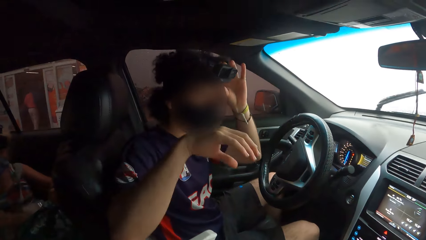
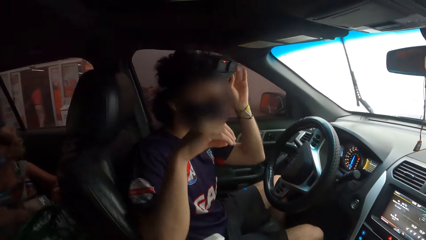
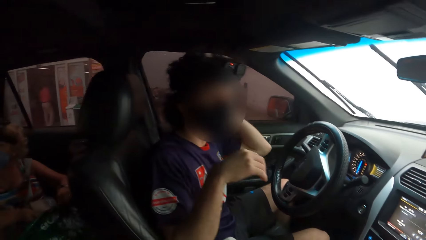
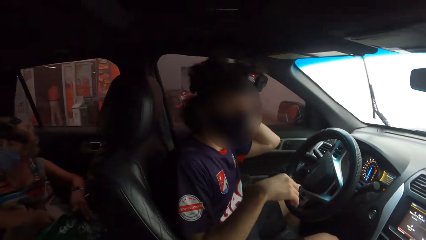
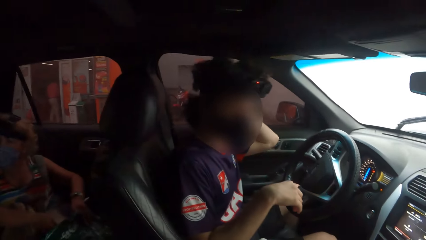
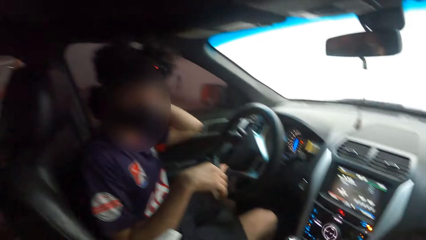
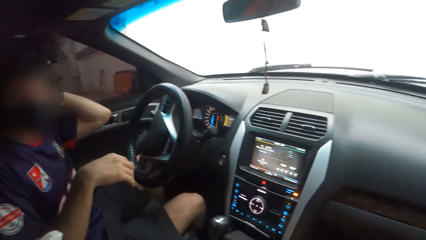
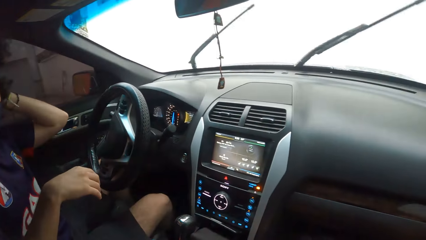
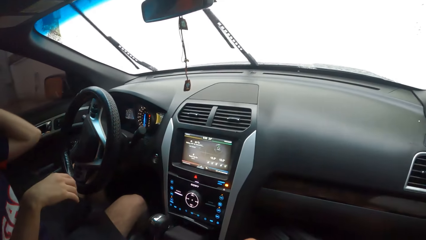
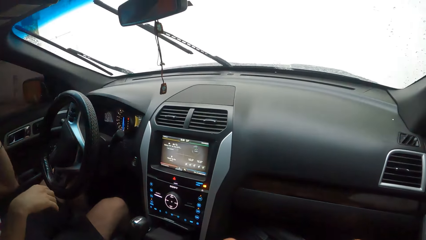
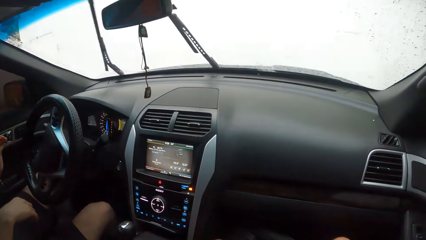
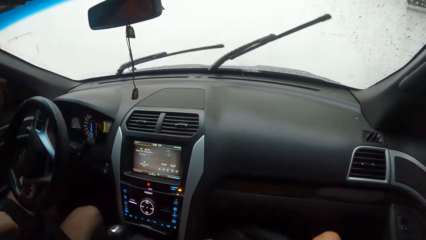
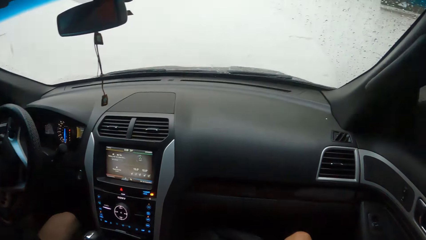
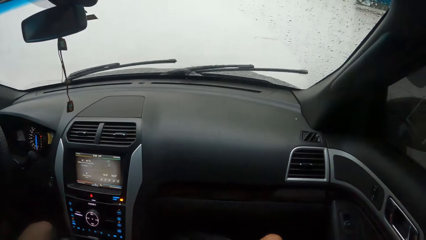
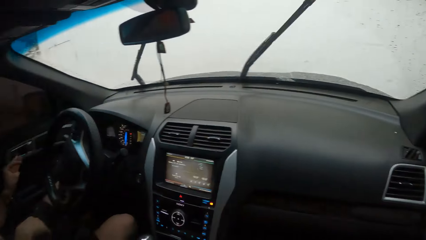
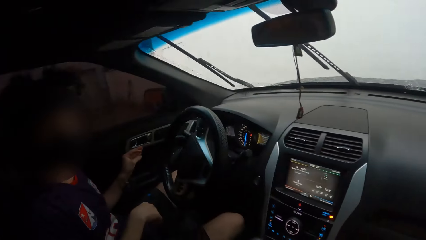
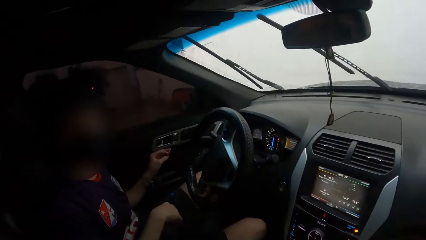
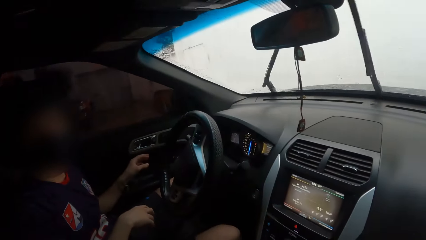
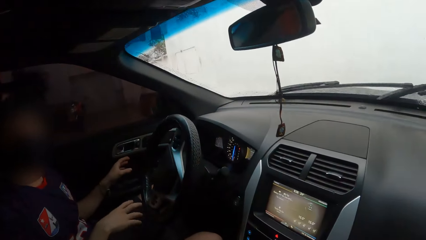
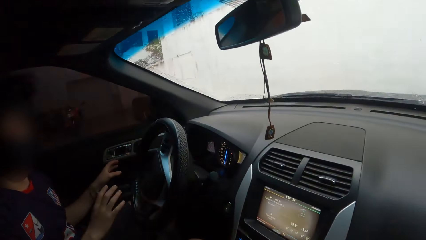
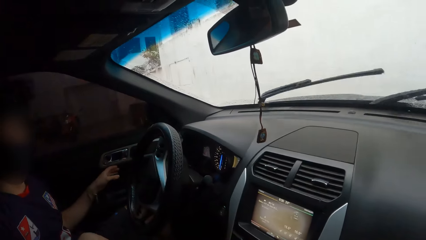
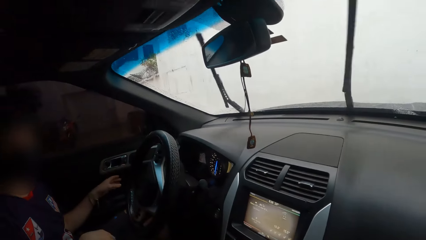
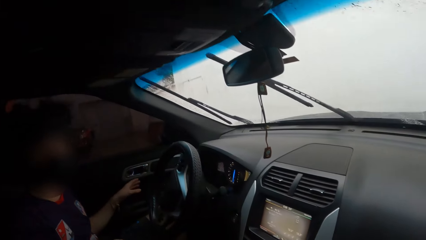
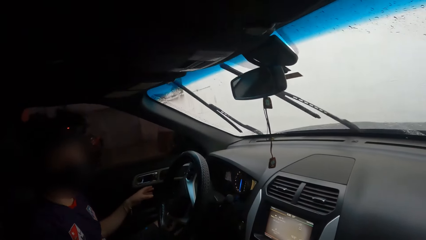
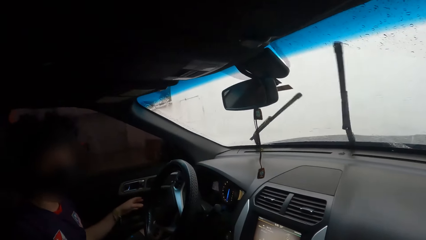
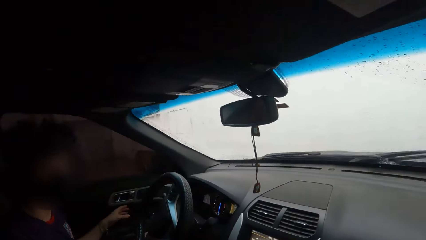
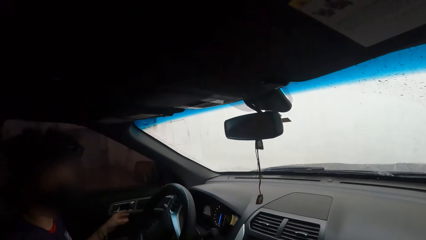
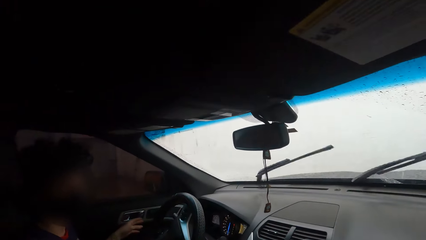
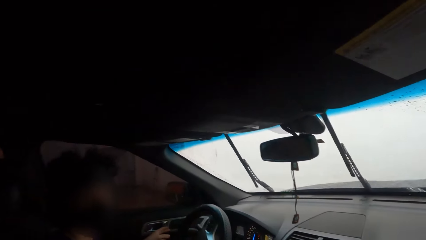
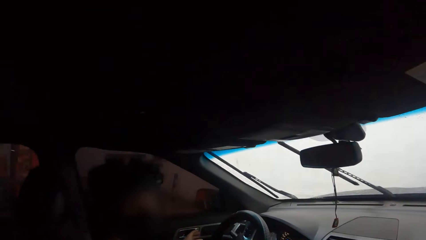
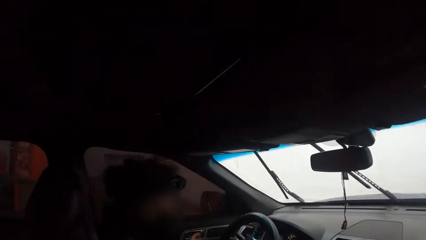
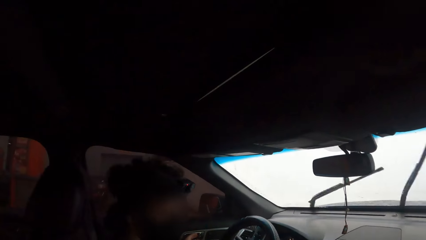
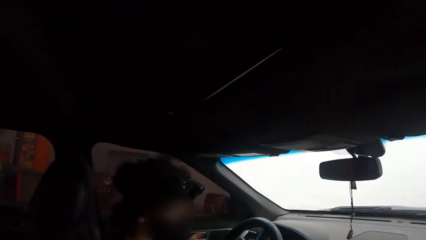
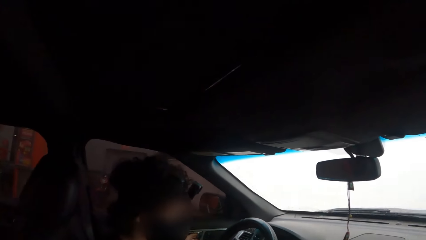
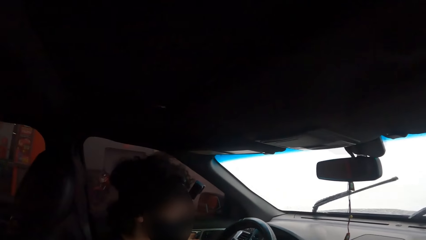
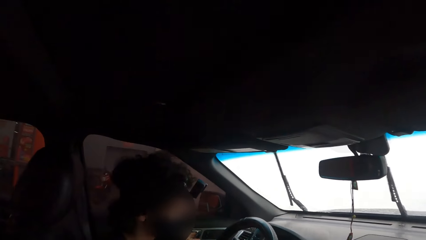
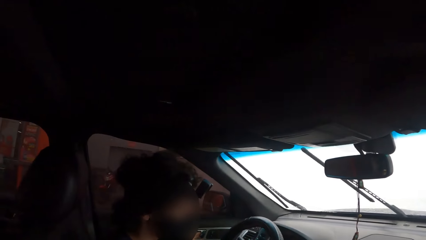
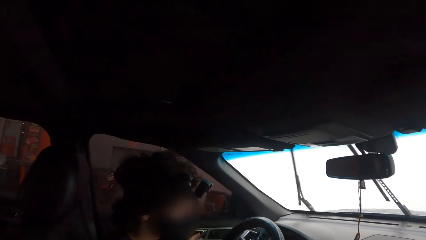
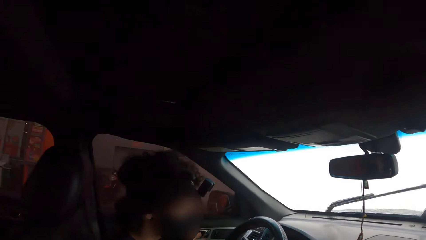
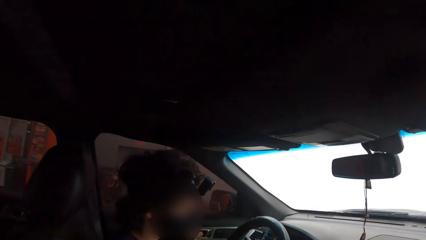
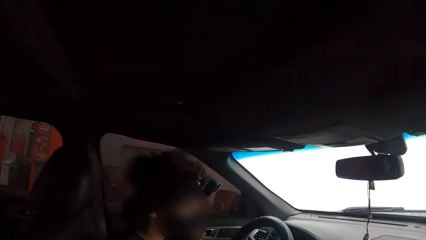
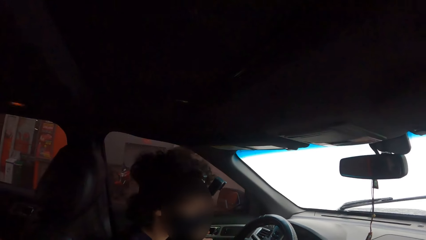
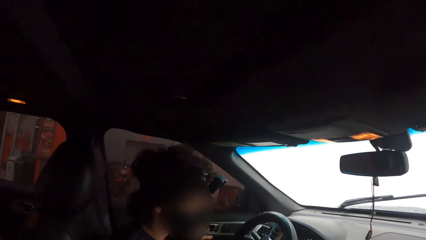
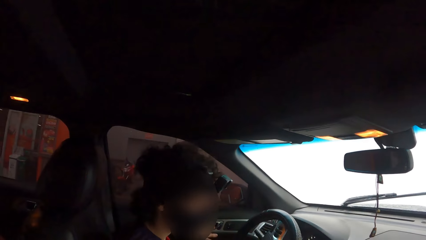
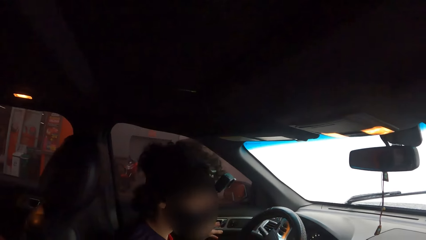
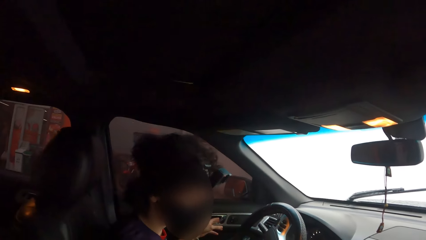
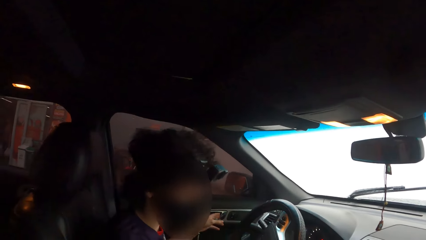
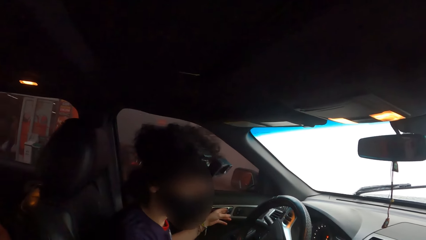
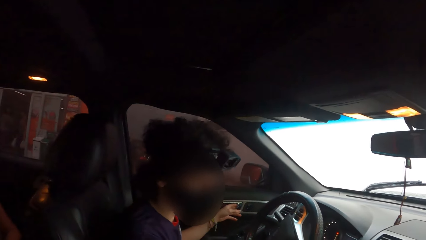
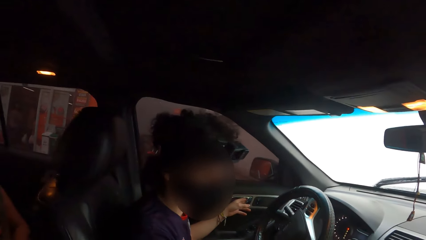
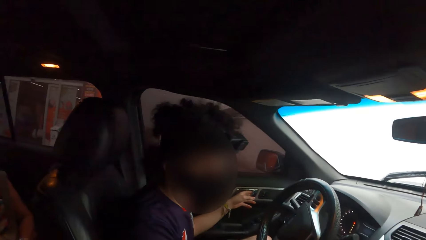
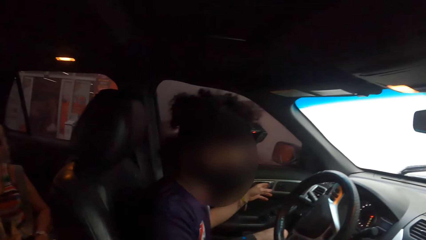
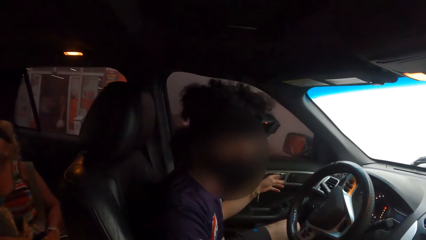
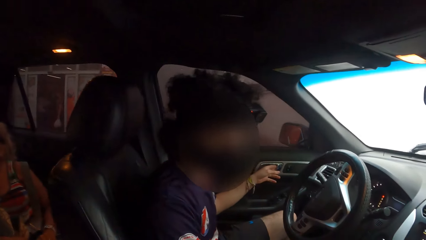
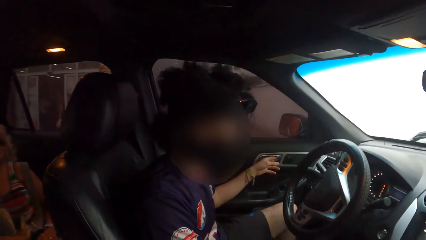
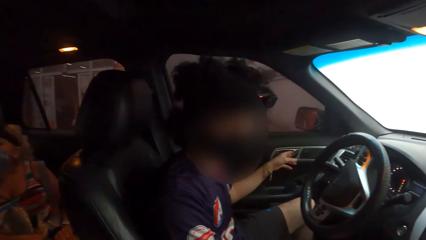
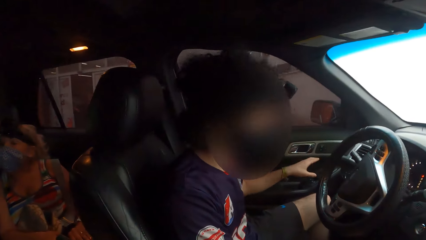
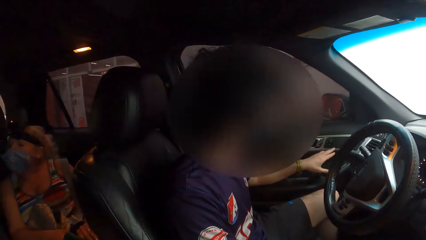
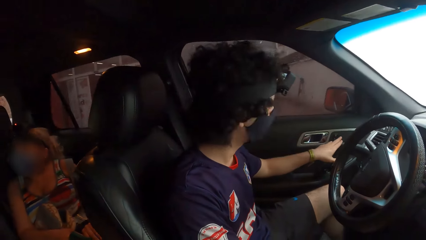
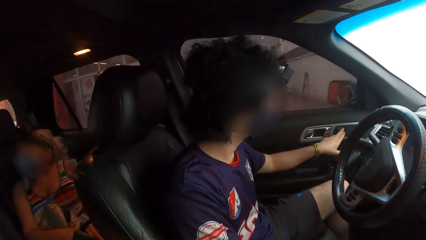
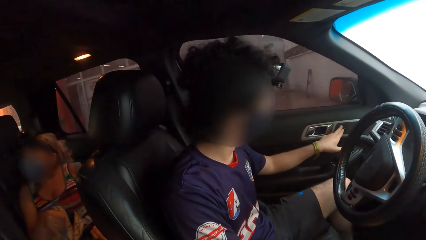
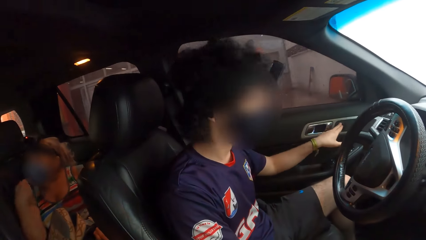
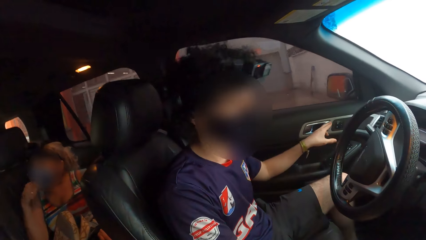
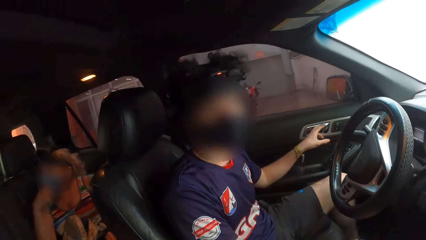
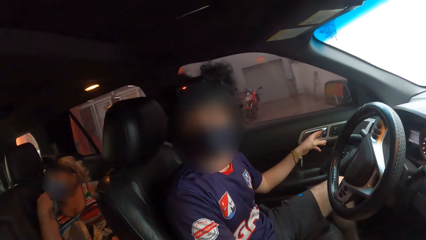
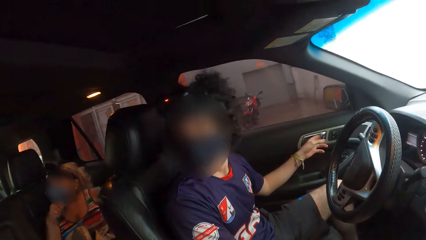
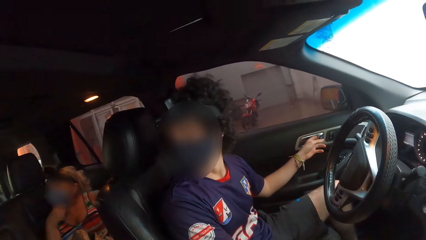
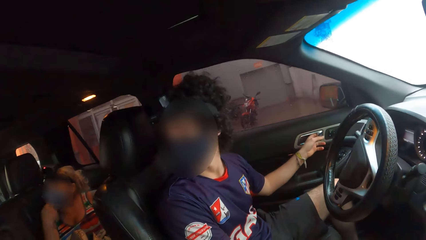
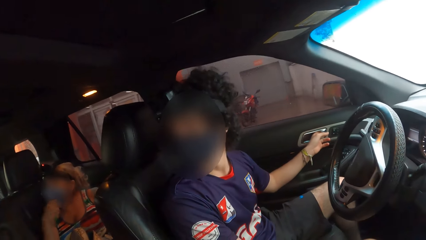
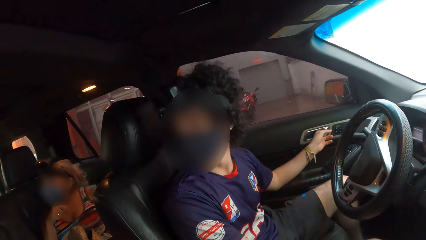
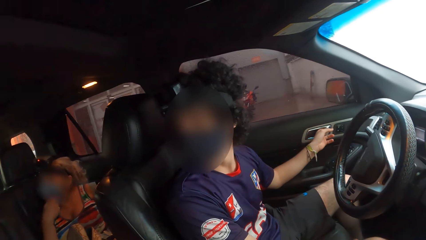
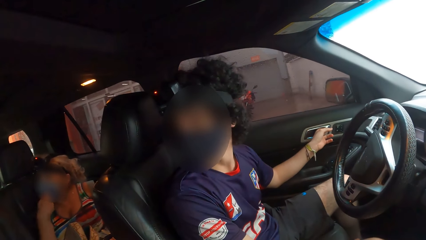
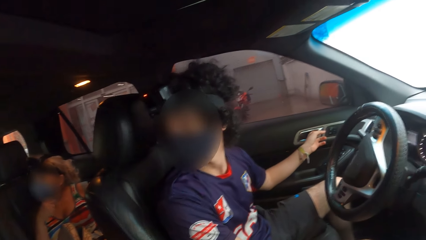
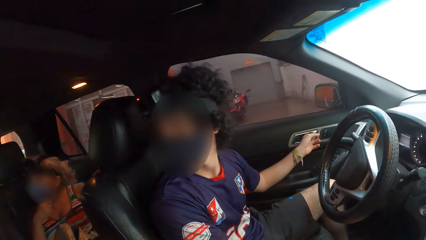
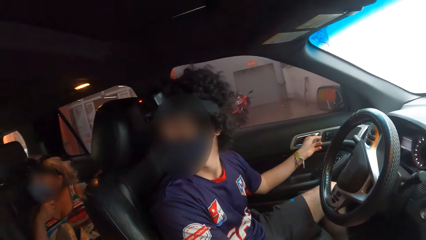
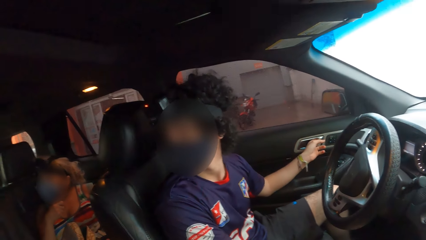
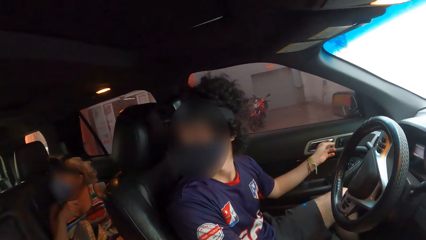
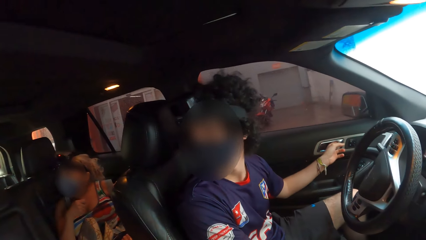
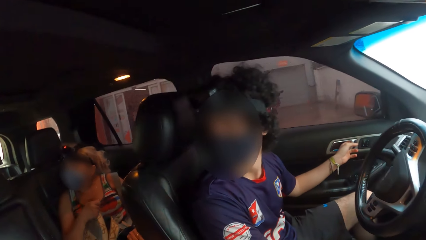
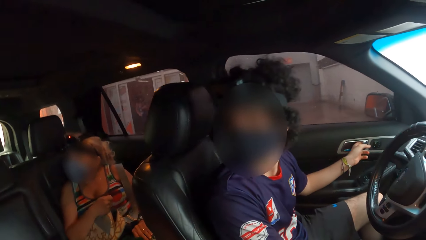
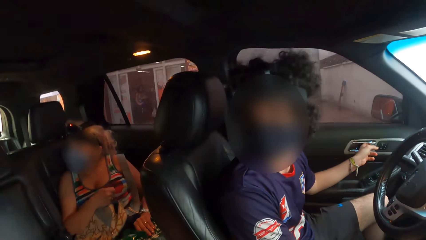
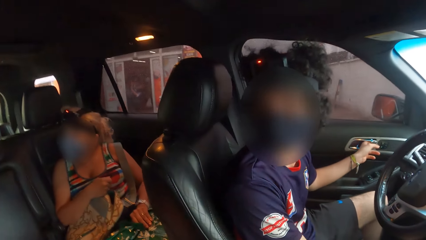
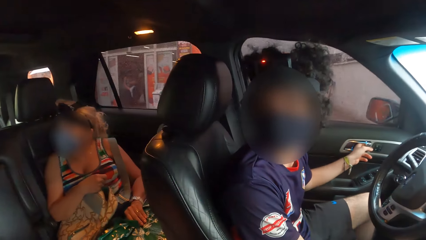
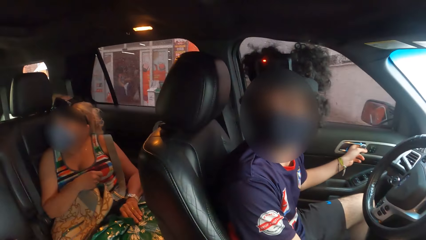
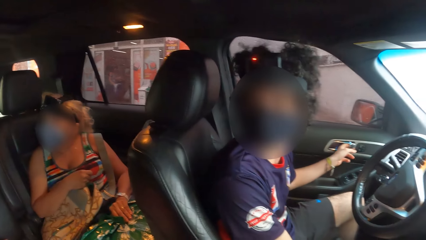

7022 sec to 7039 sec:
A person adjusts the camera. The person holds the camera. The camera wearer looks around. They interact with the person, look around, and interact with the person. The person holds the car door. The camera wearer interacts with the person. They interact with the person again. A man stretches the hand.
